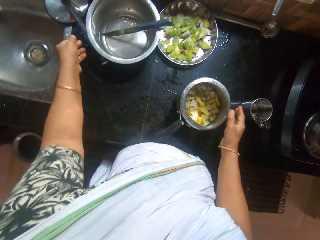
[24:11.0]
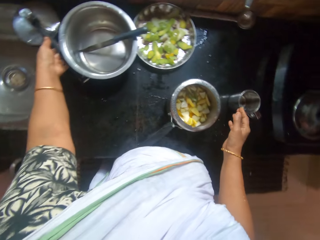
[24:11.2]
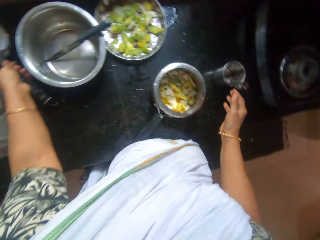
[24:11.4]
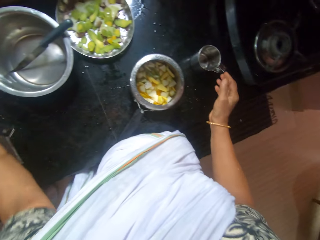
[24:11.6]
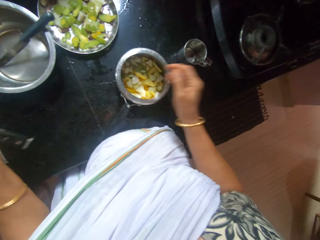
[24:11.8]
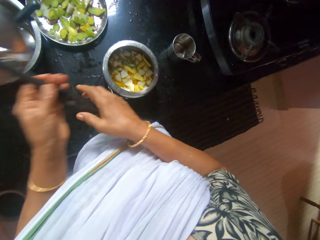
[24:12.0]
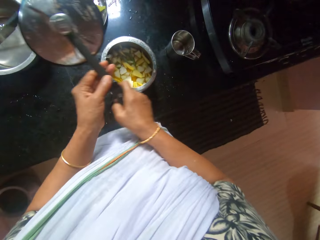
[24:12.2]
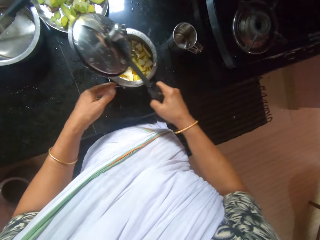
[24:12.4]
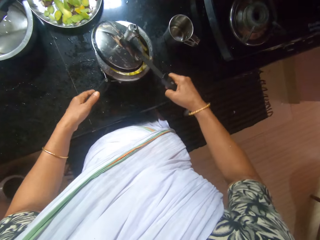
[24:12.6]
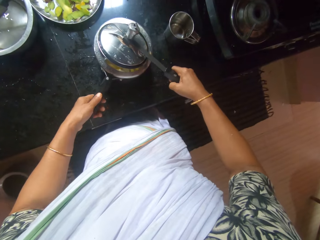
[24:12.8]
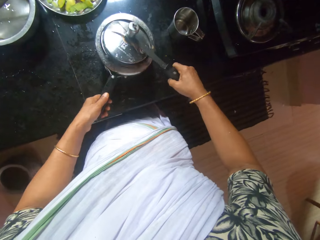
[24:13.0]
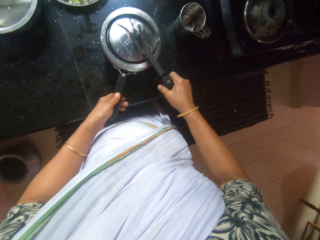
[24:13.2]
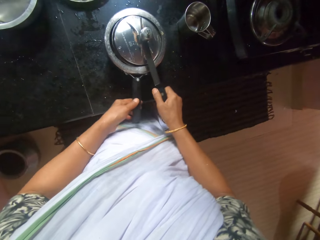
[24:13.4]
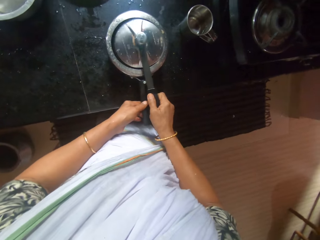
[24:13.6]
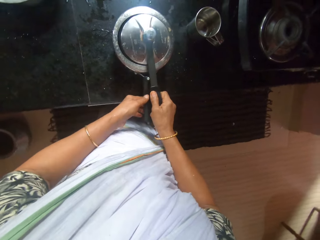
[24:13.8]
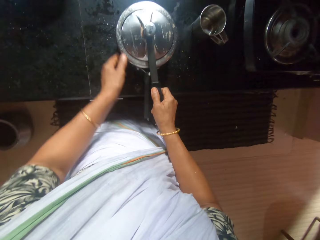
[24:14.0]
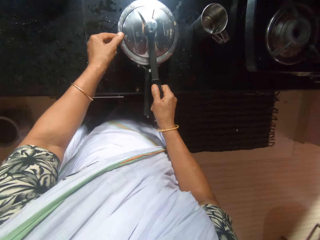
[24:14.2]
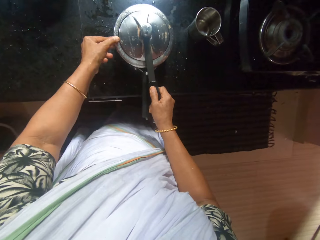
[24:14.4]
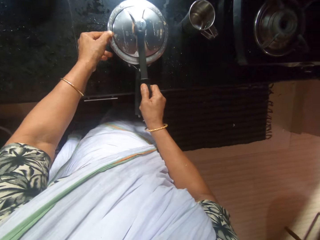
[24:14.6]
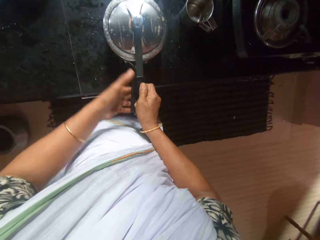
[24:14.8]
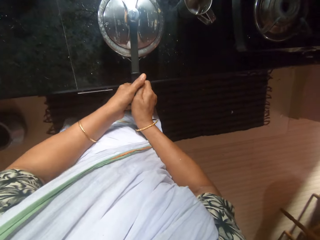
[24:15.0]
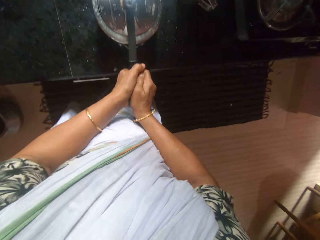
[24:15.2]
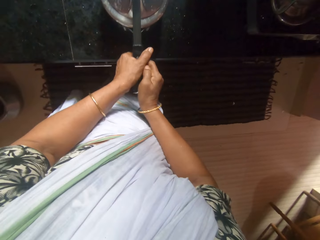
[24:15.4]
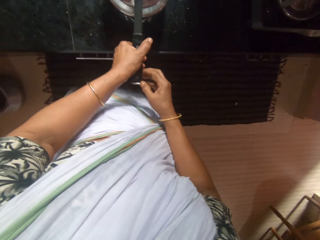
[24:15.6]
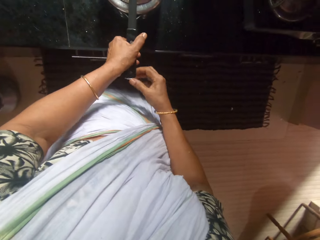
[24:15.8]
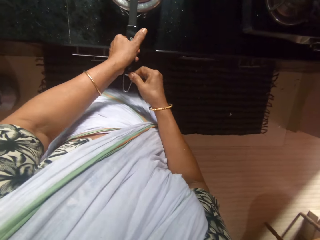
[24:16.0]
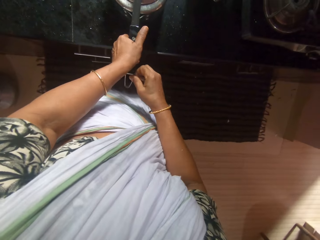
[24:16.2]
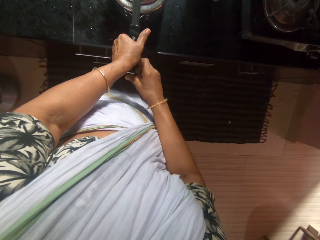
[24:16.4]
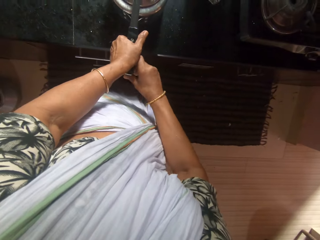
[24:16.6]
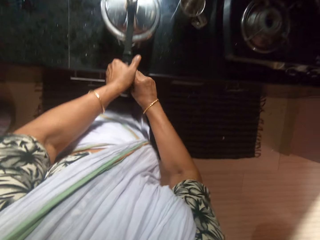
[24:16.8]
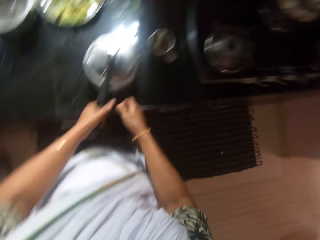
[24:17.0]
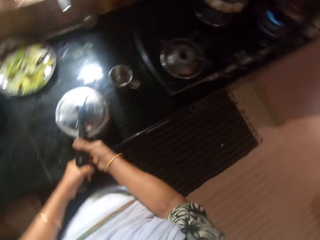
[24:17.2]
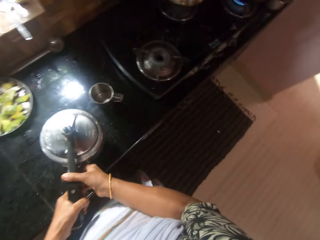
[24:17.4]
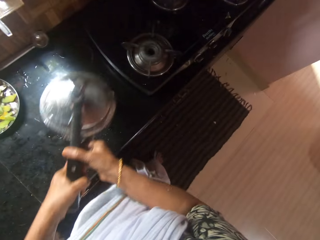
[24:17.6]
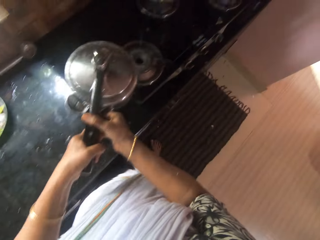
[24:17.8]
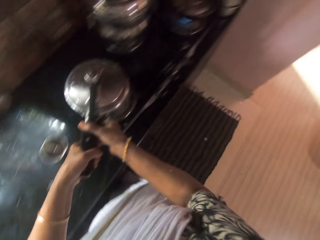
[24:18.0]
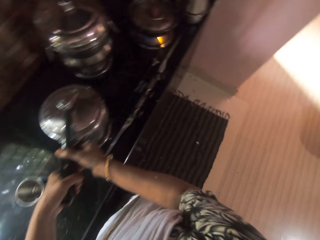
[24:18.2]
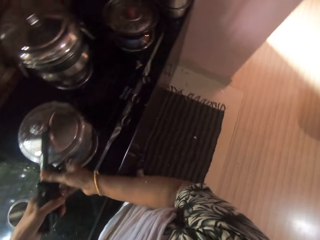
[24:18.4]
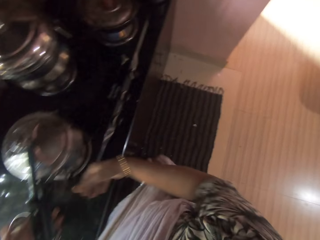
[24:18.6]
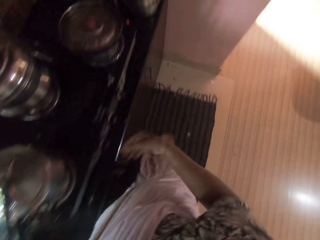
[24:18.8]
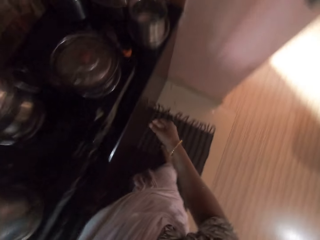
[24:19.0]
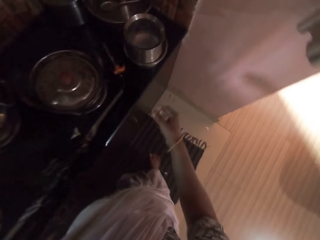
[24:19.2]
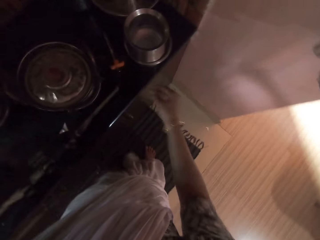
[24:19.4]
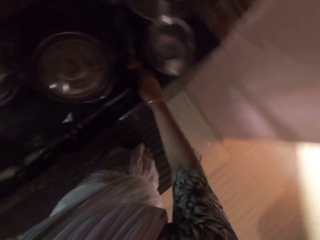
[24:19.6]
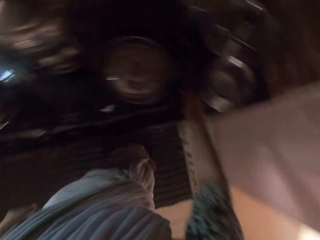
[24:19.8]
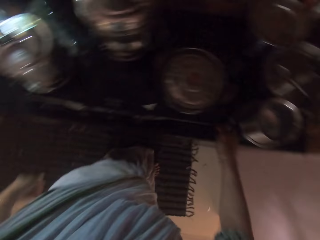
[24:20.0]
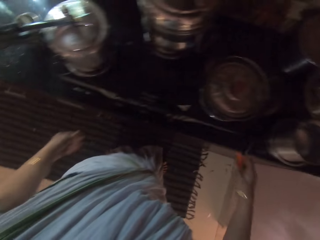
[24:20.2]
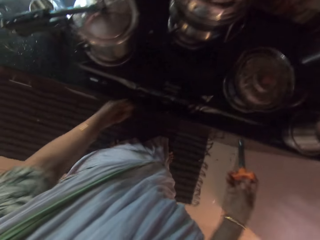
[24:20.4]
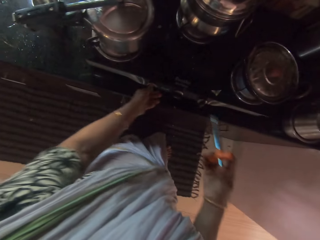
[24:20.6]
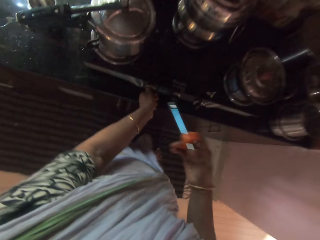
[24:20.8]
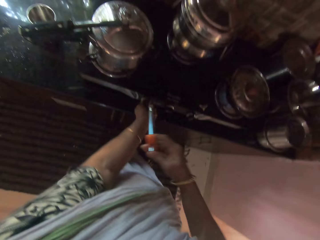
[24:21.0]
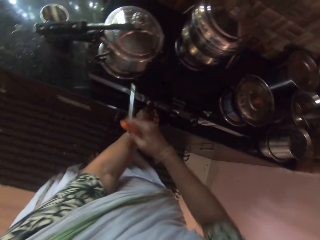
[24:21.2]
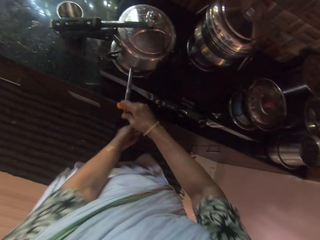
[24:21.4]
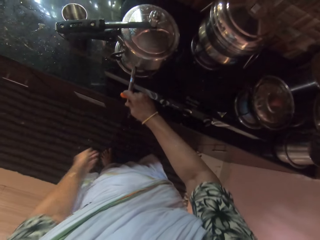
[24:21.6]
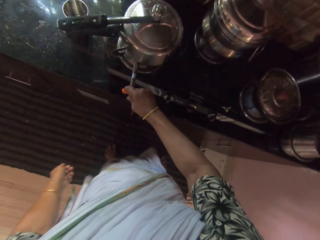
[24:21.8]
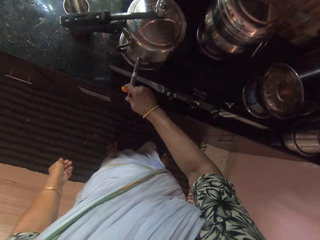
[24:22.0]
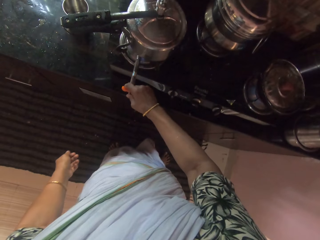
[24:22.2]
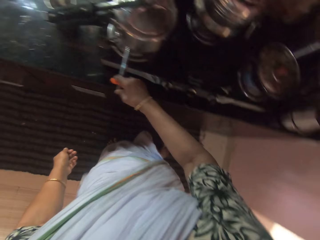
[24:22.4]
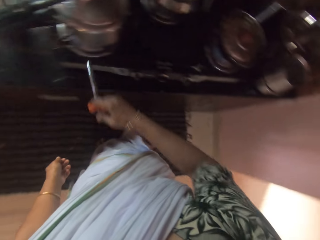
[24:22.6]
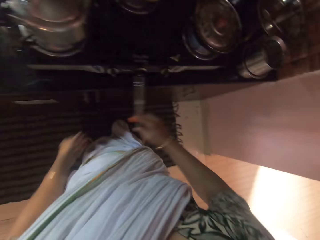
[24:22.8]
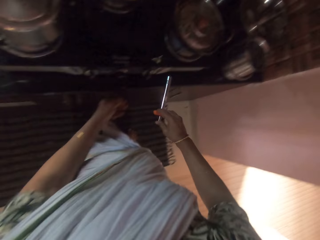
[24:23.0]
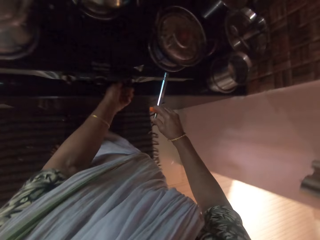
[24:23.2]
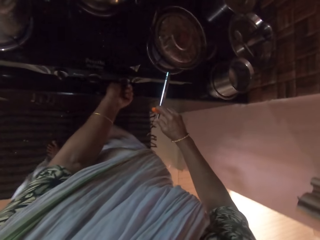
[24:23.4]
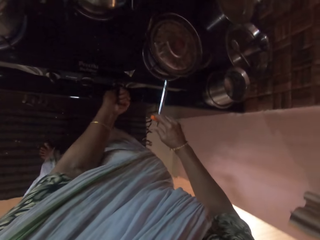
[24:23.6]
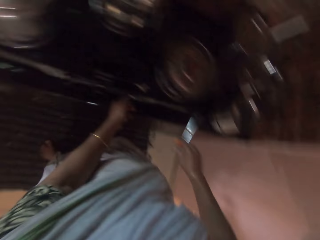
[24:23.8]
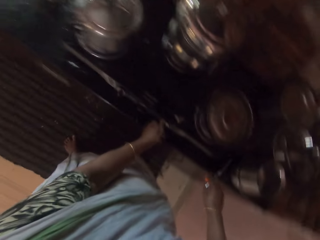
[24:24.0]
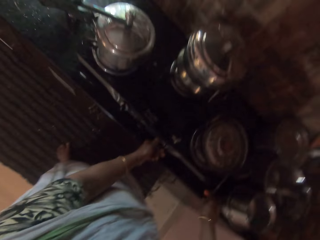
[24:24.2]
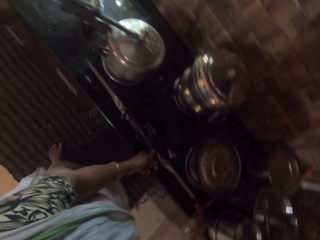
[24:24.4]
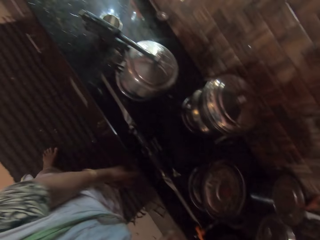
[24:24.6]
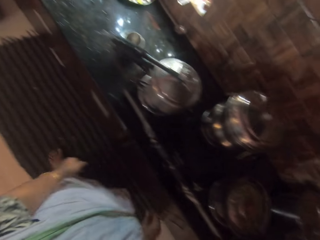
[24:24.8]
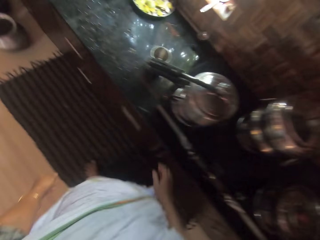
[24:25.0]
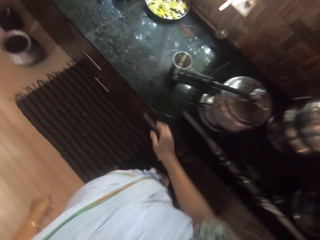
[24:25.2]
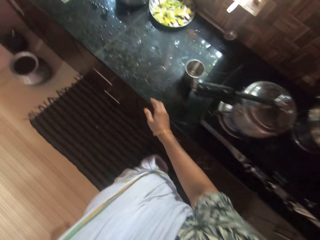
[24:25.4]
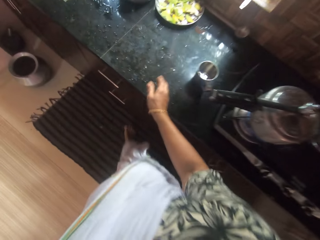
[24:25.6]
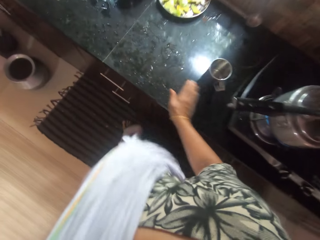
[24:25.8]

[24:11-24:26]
The camera wearer picks a lid of the pot with her left hand from the countertop. She covers the pot with the lid in her right hand. She holds the cooking pot handle. She locks the pot with a hook. She picks the pot from the countertop with both hands. She drops the pot on the cooker with both hands. She picks a lighter from the countertop with her right hand. She lights the cooker with the lighter in her right hand. She switches on the cooker with her left hand. She switches on the cooker with her left hand again. She drops the lighter with her right hand on the countertop.

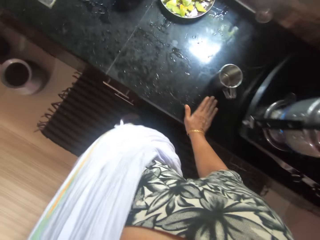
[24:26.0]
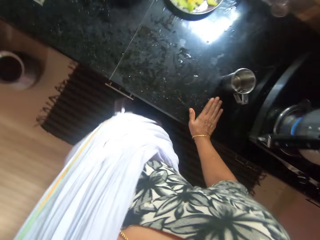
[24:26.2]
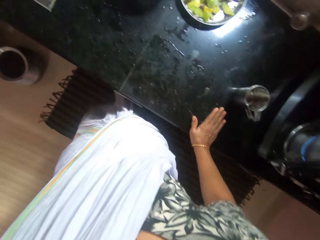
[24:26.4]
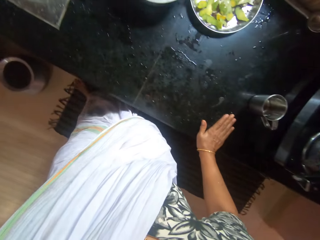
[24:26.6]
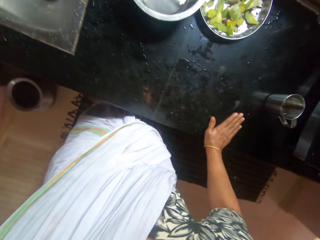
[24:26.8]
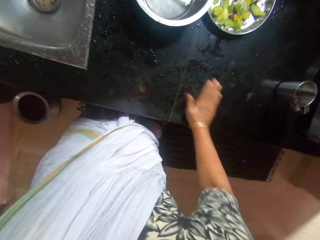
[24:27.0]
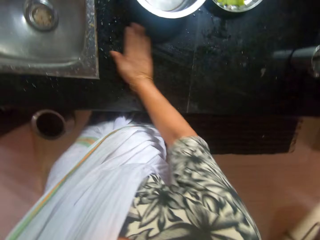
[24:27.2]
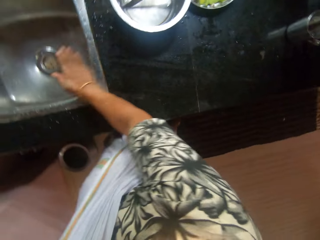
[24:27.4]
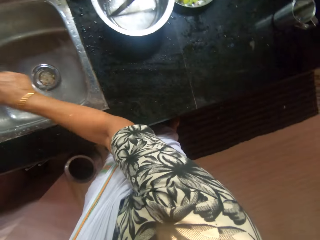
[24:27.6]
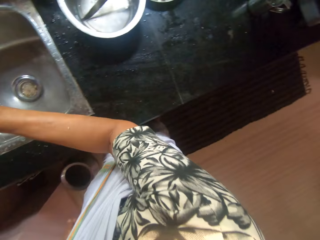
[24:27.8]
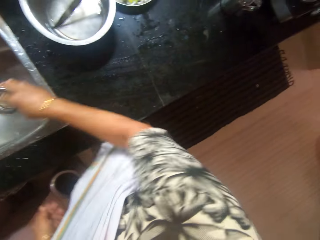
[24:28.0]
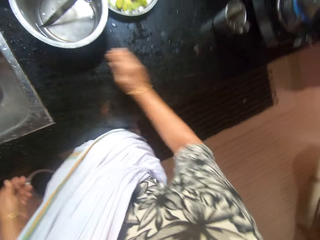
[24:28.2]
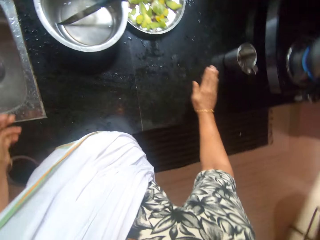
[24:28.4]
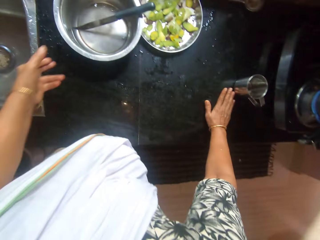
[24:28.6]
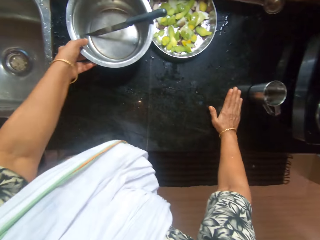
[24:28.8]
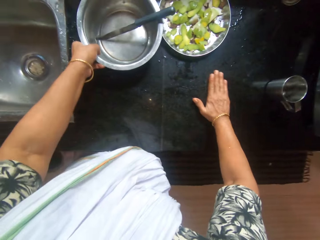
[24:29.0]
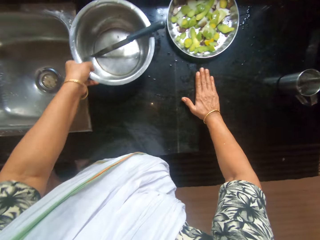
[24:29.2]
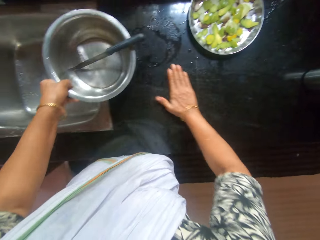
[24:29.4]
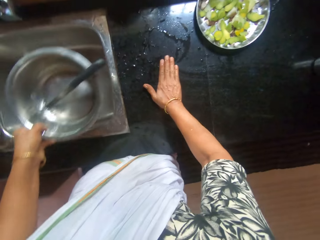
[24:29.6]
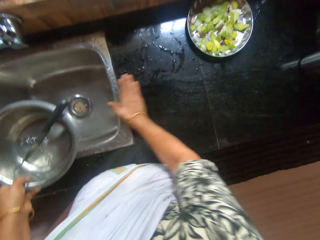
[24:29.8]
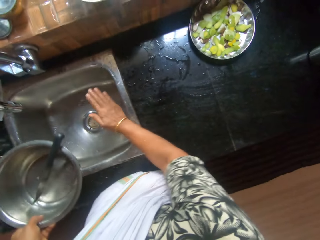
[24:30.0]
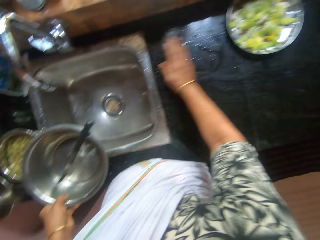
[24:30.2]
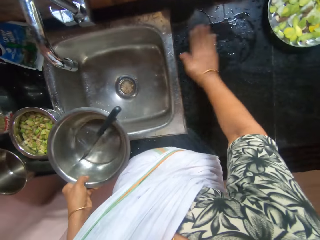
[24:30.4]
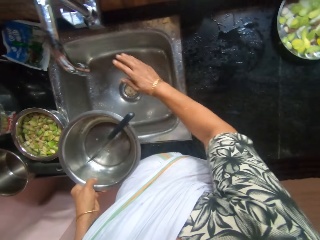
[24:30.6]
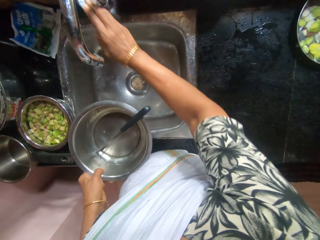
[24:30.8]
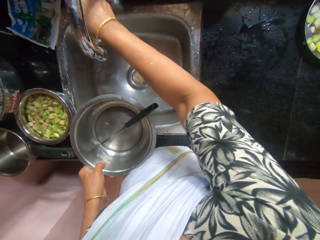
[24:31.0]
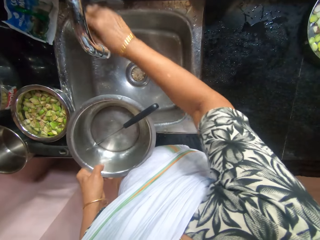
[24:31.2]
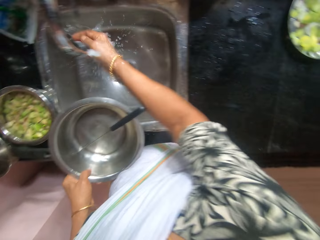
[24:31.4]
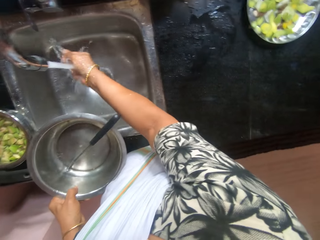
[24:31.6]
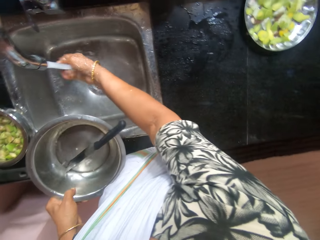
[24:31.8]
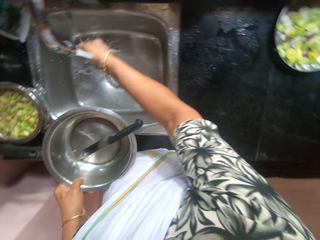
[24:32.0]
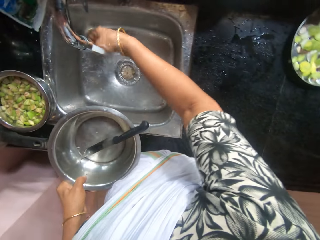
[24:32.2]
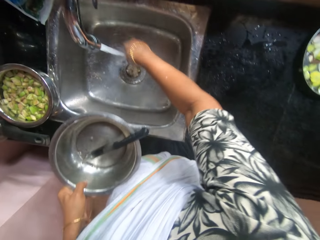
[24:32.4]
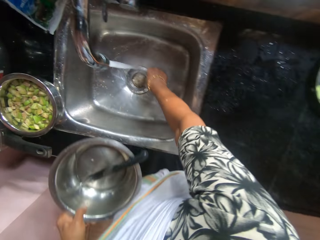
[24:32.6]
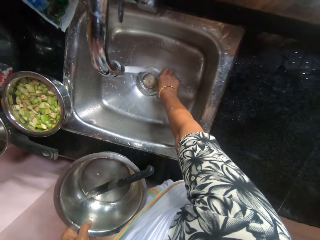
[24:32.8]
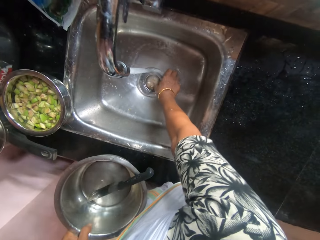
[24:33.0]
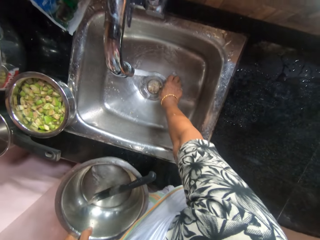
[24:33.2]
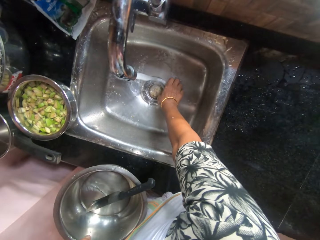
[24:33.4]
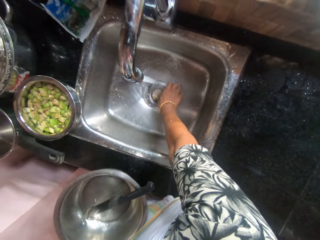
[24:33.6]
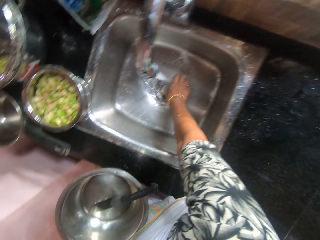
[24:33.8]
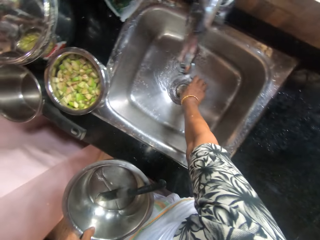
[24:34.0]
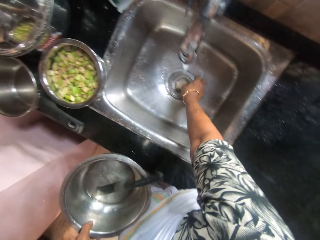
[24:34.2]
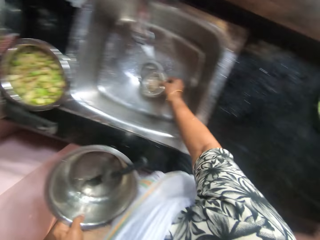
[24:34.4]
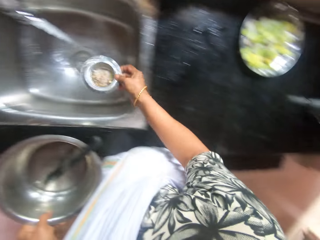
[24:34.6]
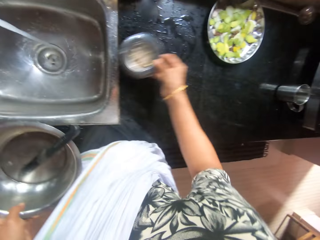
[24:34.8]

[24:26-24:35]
The camera wearer sweeps the counter top with her right hand. She picks up the bowl with her left hand. She moves the cooking pot. She wipes the counter top. She opens the faucet with her right hand. She rinses her right hand. She removes a sink strainer with her right hand.
